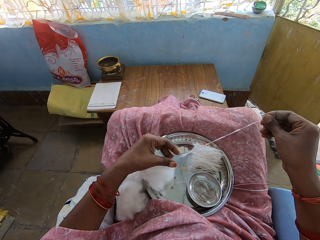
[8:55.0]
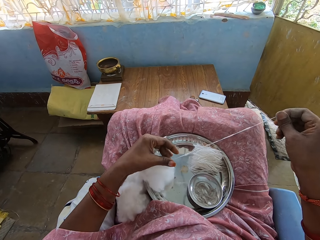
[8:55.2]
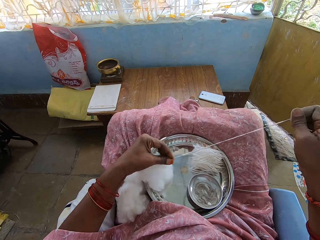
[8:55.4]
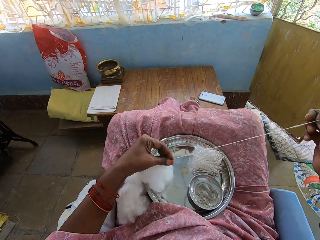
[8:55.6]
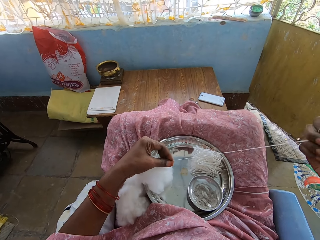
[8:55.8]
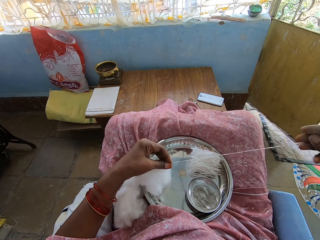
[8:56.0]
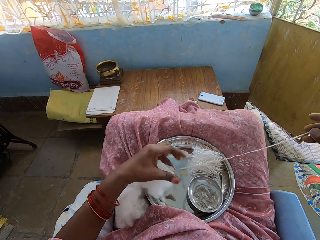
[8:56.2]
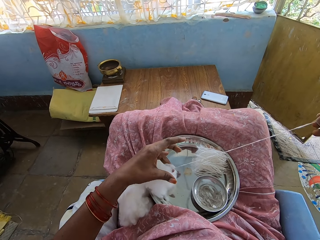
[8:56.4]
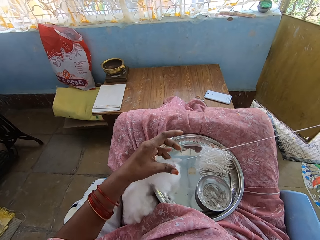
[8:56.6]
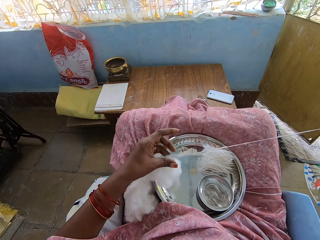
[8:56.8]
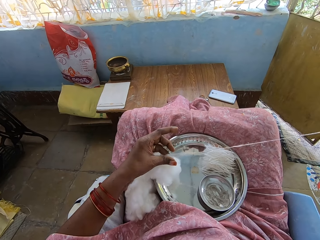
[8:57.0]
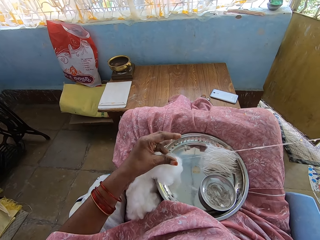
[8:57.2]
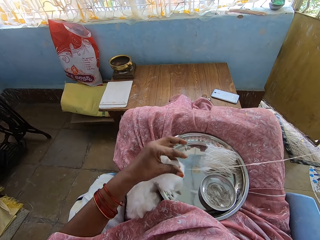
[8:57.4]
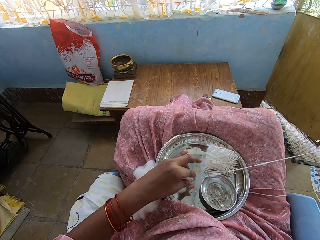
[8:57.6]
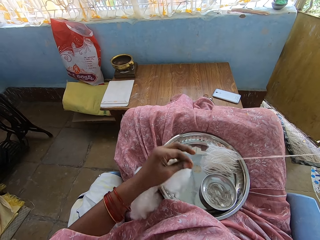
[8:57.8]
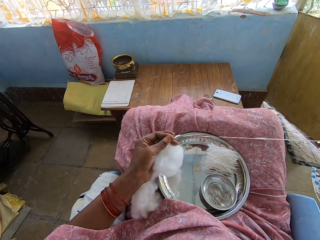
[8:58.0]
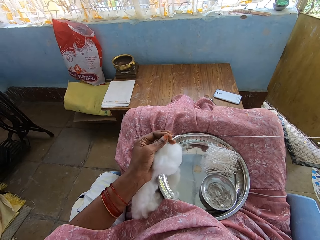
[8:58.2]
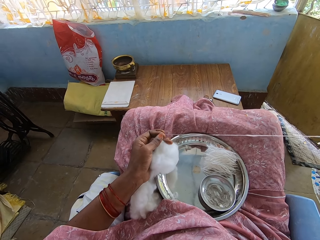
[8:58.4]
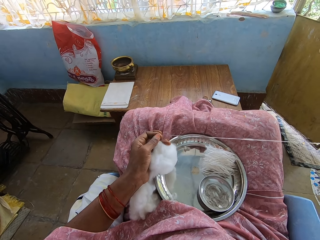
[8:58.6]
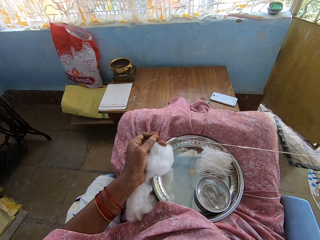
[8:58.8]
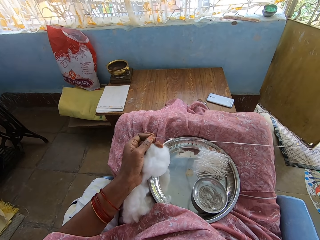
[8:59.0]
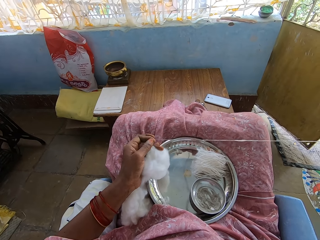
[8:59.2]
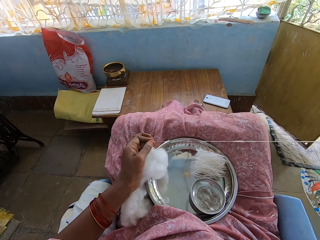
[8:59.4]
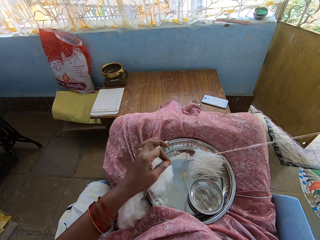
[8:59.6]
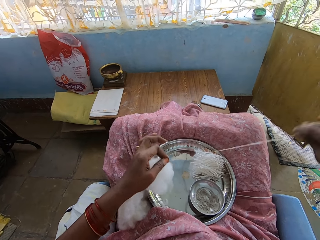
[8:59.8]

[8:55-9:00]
The camera wearer pulls the thread from the cotton wool.

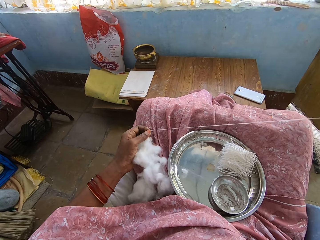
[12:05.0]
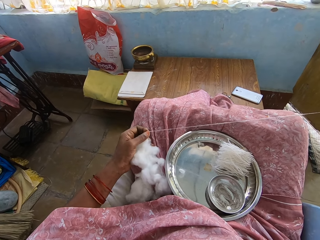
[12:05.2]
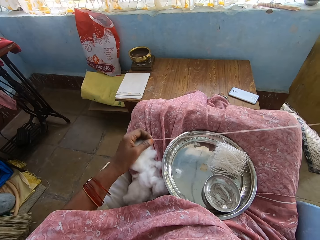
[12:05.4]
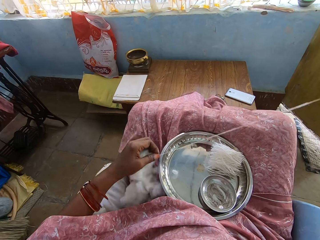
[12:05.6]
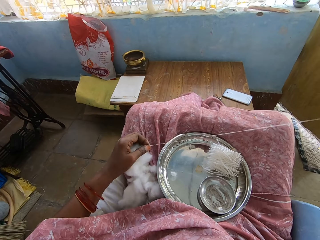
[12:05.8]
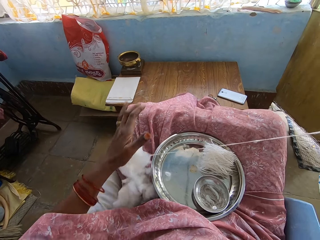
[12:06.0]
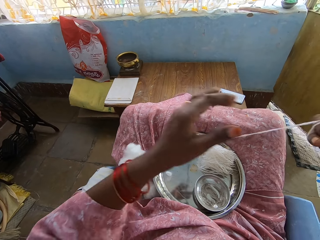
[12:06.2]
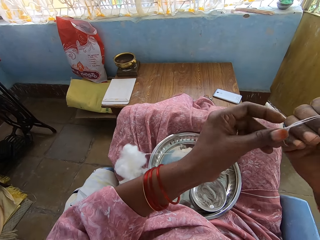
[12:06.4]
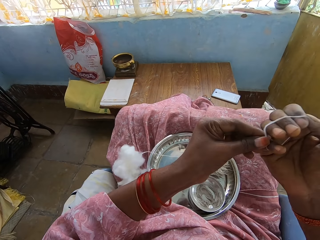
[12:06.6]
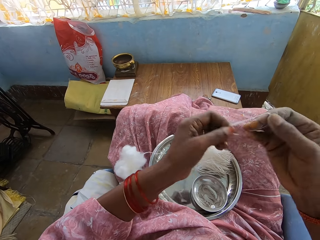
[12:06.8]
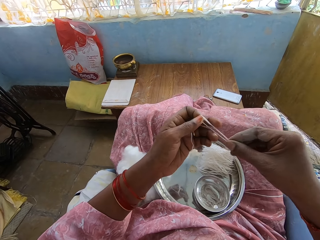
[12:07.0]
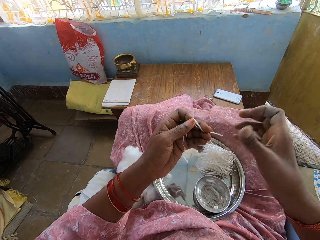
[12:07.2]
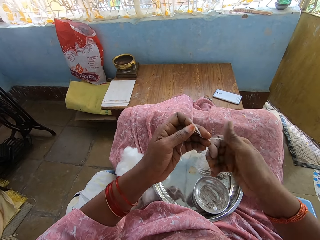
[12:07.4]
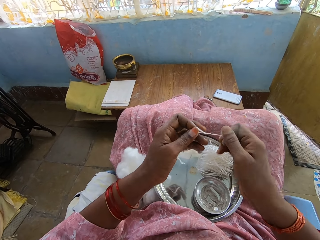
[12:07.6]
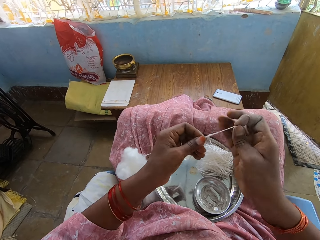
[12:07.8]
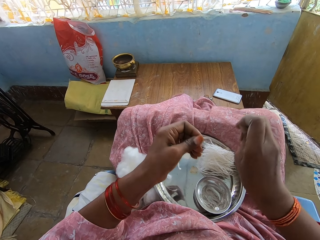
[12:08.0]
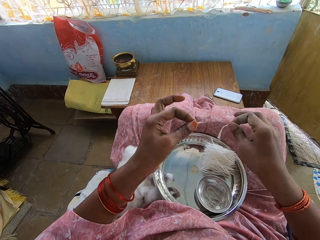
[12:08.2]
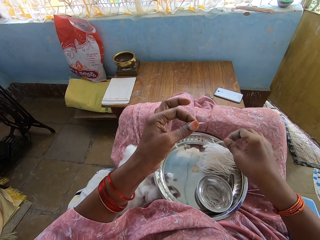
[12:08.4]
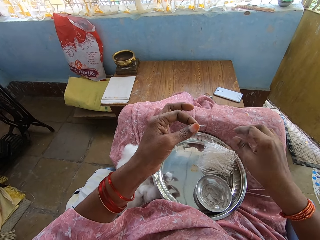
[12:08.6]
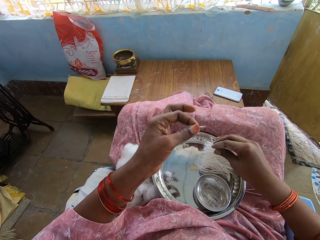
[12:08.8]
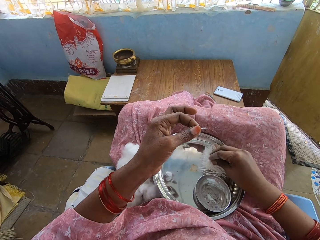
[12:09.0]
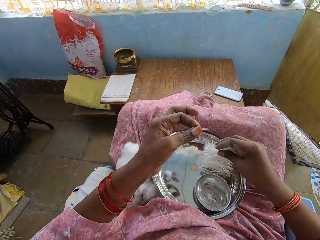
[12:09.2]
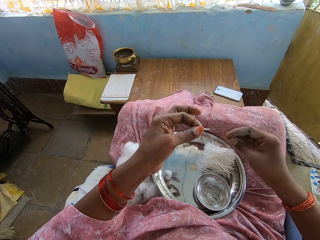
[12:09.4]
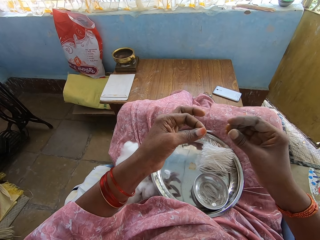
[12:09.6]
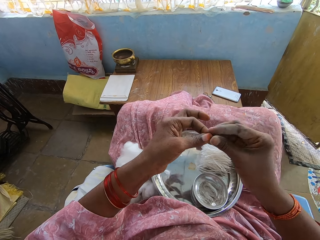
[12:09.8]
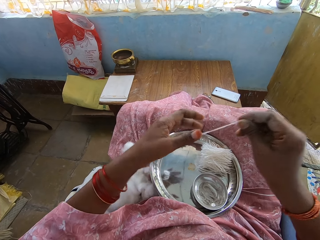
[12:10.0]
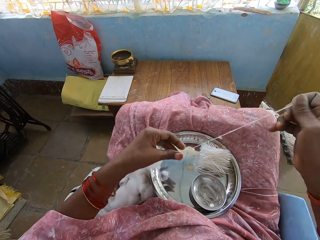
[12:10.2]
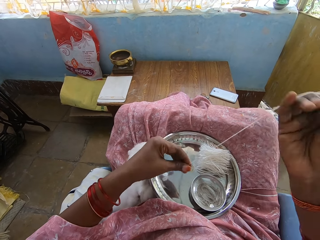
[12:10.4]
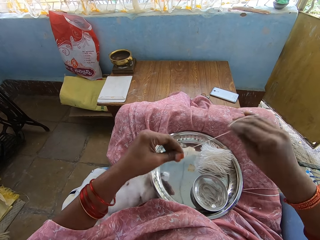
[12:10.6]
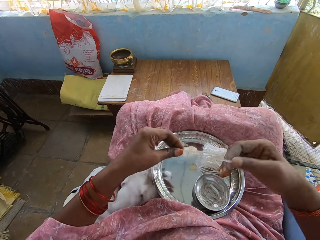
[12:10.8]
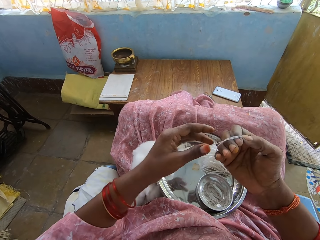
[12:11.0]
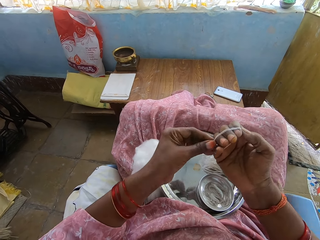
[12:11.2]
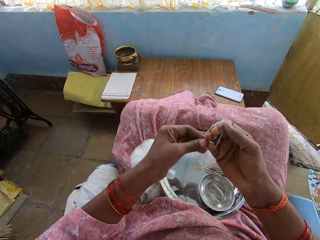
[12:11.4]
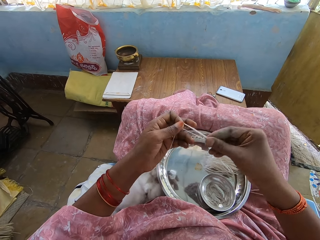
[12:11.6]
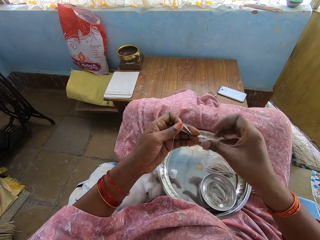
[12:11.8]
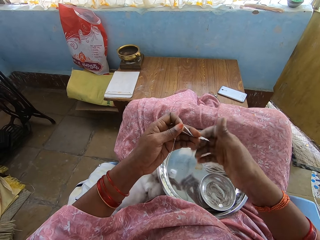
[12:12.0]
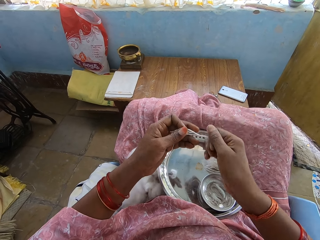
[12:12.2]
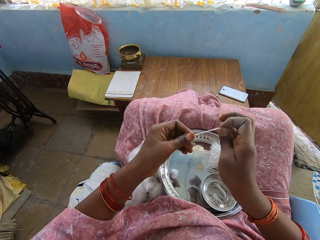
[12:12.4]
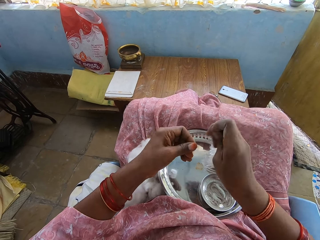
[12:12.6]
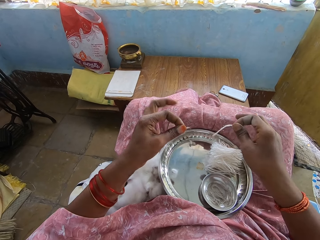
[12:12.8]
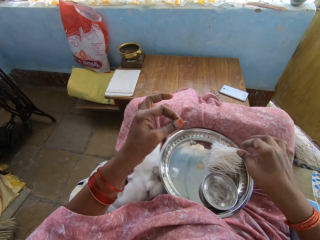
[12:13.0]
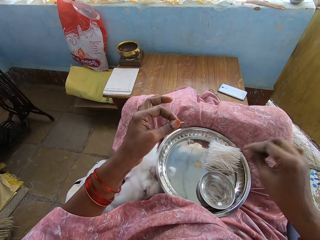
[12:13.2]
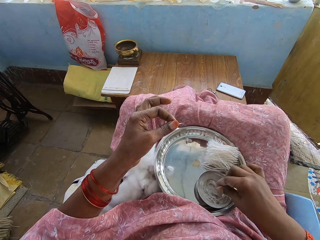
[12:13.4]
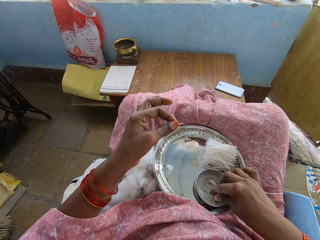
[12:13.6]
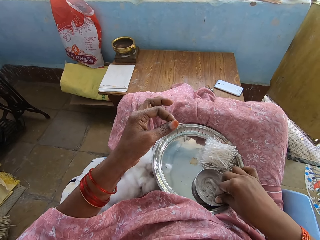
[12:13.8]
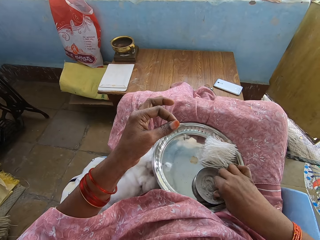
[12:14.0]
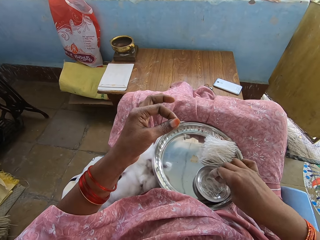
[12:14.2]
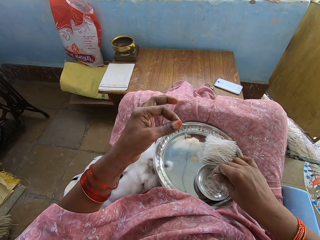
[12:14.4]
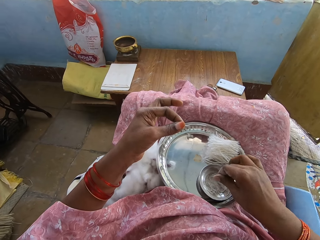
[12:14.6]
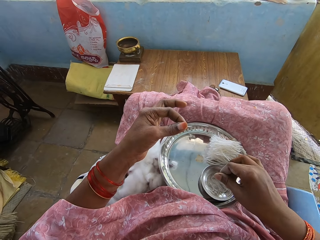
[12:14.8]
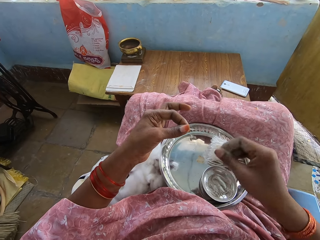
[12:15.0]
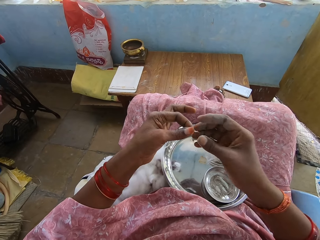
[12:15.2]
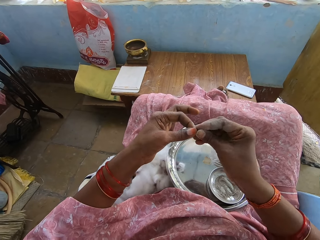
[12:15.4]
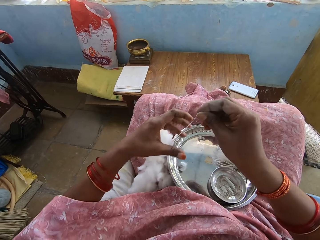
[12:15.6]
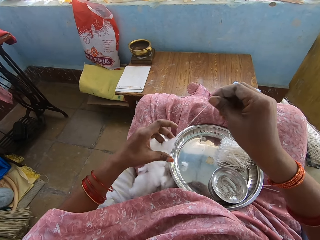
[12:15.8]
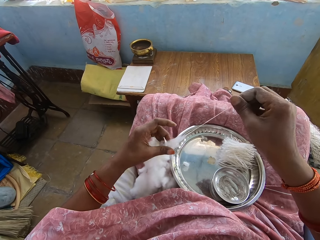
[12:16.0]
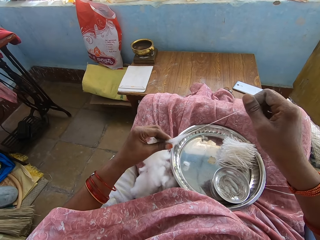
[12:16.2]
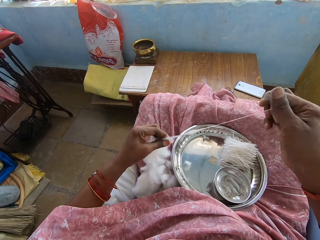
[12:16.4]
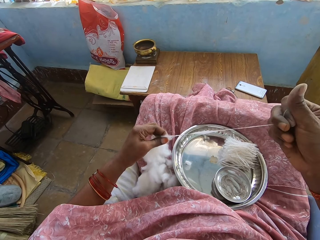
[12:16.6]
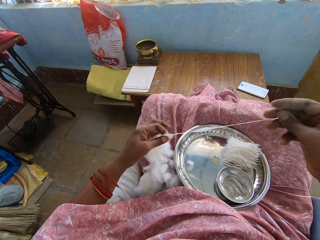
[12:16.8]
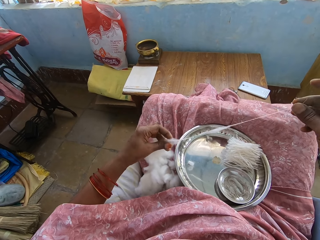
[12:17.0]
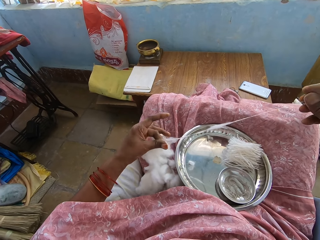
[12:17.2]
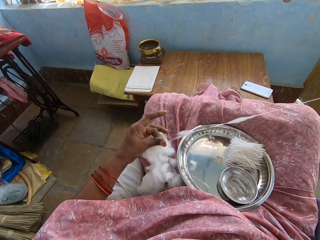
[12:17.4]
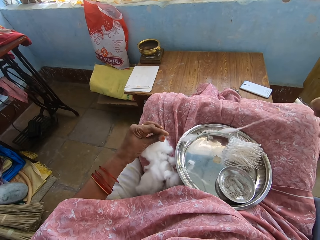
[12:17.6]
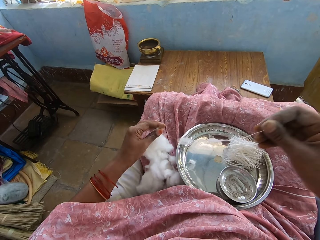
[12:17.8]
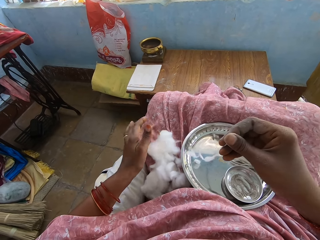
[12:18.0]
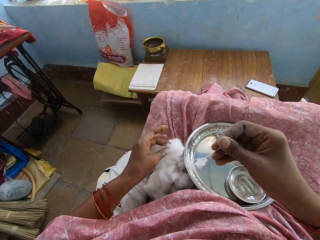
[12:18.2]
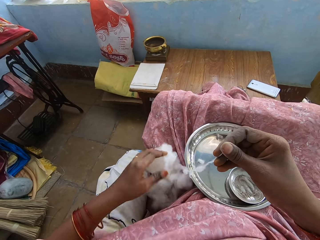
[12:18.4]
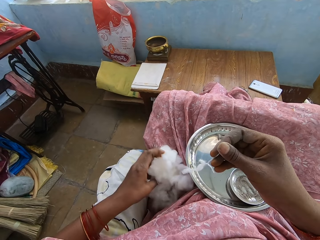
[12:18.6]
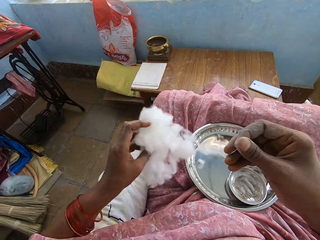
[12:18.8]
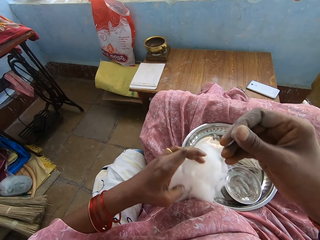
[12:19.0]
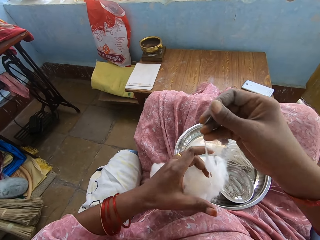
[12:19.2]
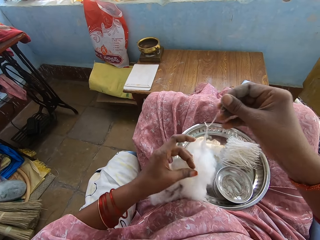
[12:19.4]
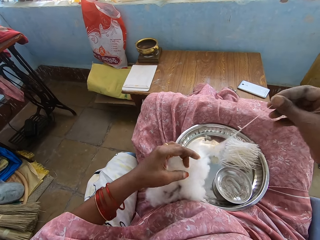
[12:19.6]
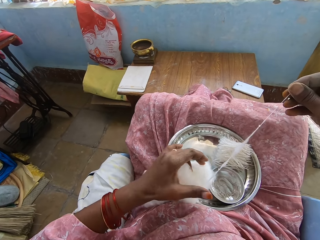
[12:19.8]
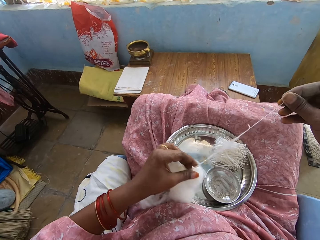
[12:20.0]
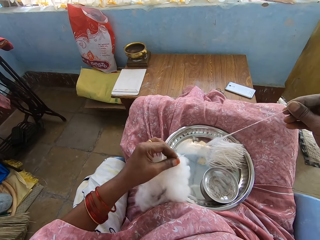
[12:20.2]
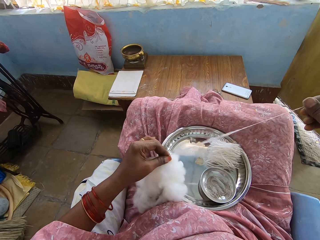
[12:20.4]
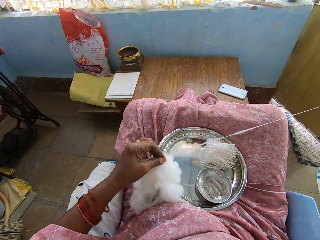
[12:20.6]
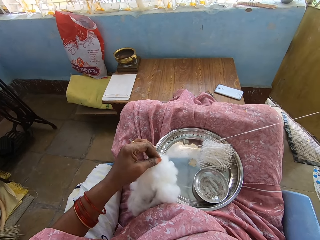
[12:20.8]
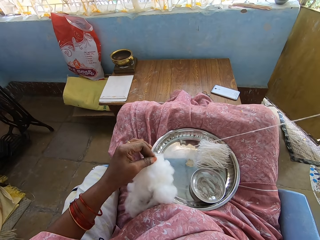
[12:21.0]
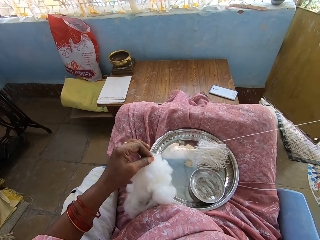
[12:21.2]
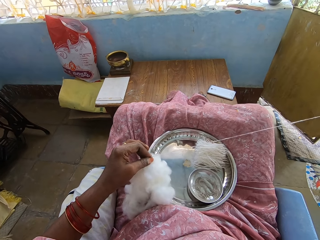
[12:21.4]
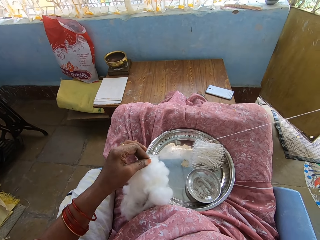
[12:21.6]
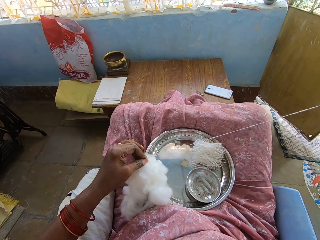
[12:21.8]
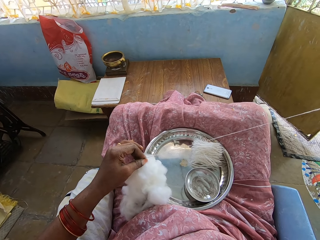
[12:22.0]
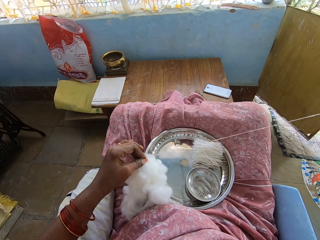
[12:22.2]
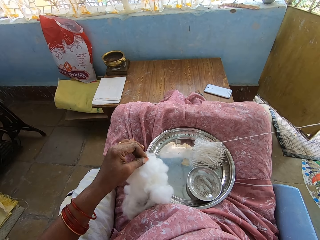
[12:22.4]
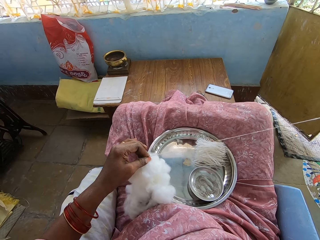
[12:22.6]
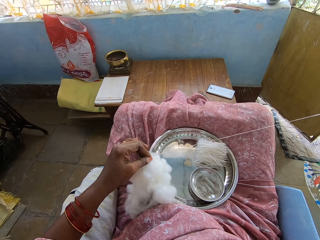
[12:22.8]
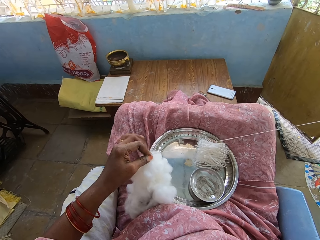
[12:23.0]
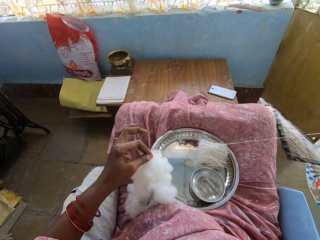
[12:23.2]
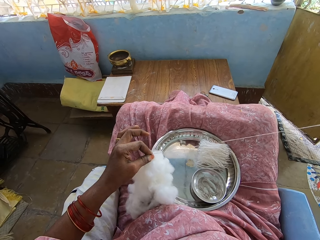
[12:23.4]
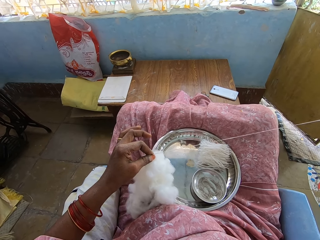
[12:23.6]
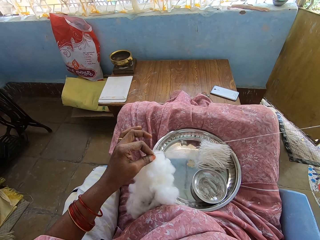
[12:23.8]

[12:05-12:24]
The camera wearer rolls the cotton thread on the right hand fingers and folds the cotton thread on the hand. They cut the cotton thread with the right hand. They drop the cotton thread in the steel basin with the right hand. They pull the cotton thread with the right hand. They roll the cotton thread on the right hand fingers. They spin the cotton thread with the right hand. They cut the cotton thread with the right hand. They drop the cotton thread in the steel basin with the right hand. They touch ash in the dish with the right hand. They pull the cotton thread with the right hand. They hold the cotton with the left hand. They pull the cotton thread with the right hand.
